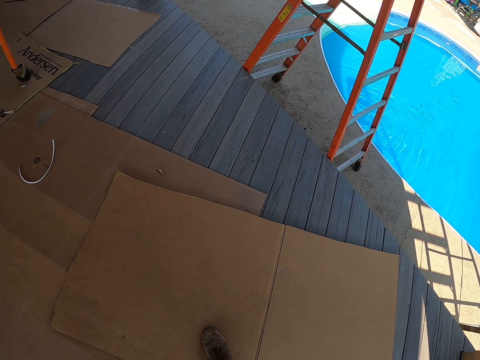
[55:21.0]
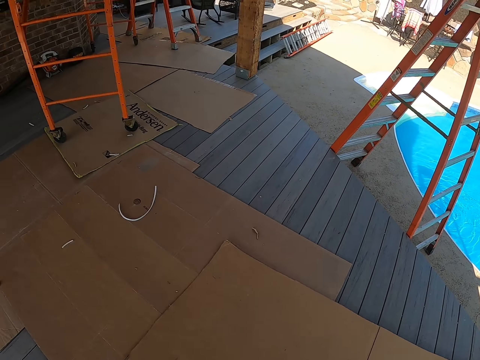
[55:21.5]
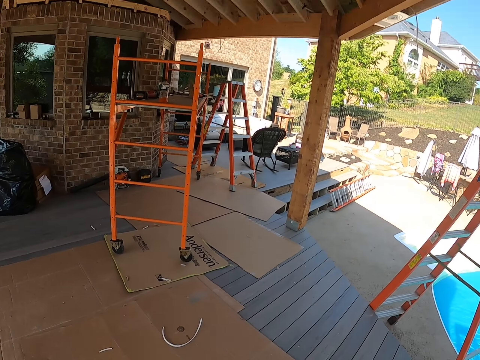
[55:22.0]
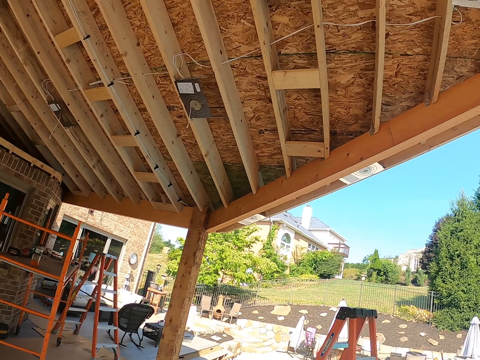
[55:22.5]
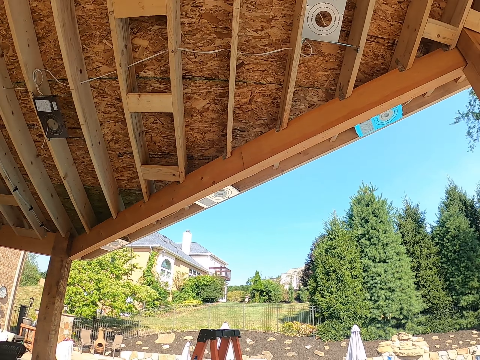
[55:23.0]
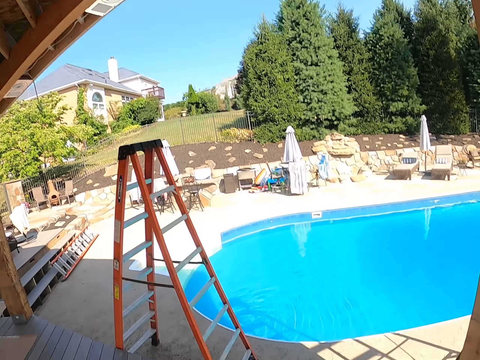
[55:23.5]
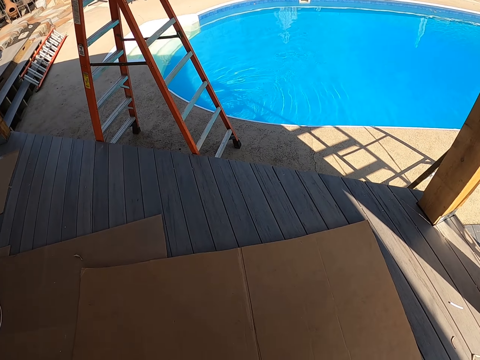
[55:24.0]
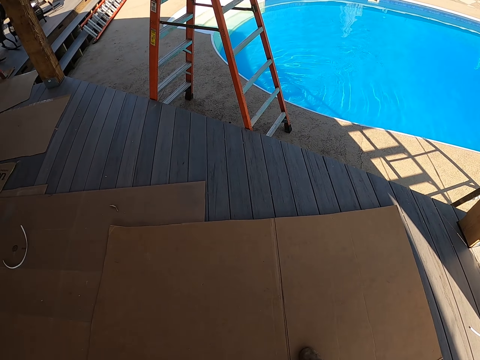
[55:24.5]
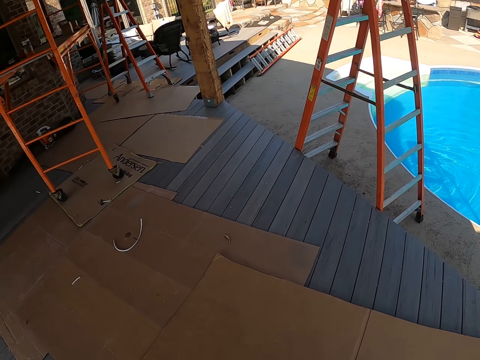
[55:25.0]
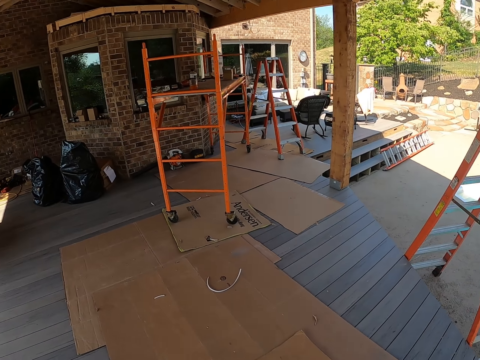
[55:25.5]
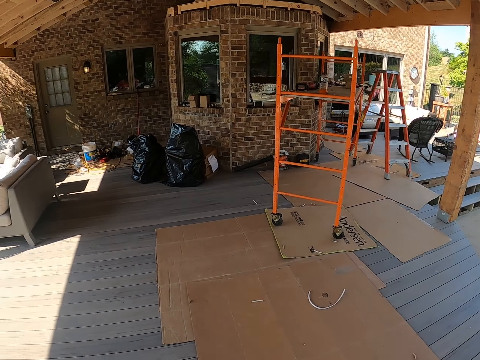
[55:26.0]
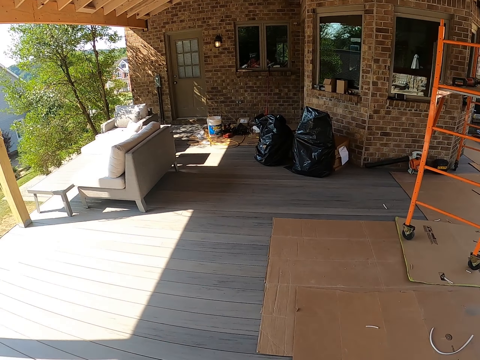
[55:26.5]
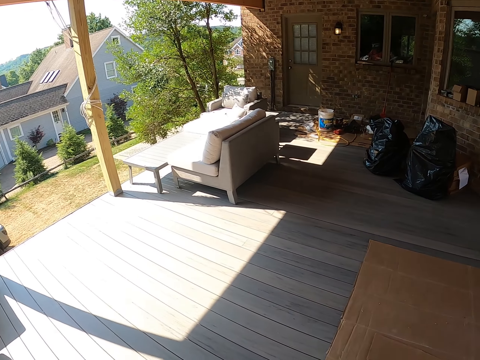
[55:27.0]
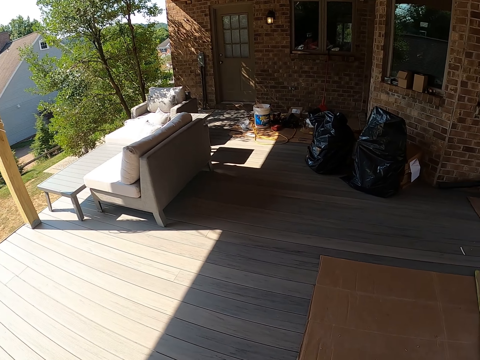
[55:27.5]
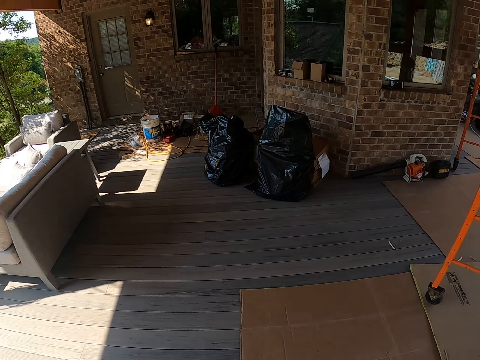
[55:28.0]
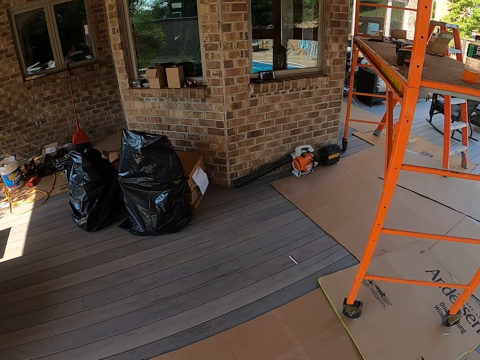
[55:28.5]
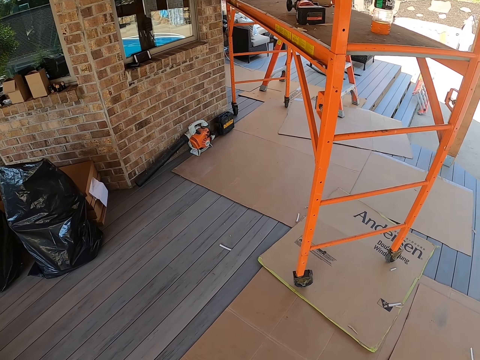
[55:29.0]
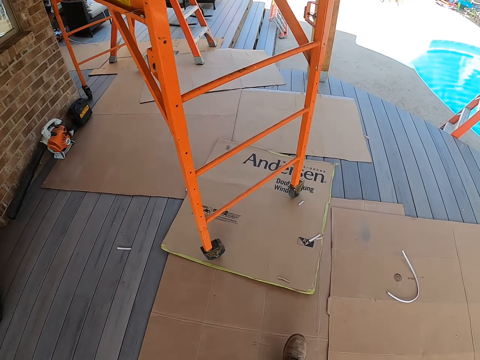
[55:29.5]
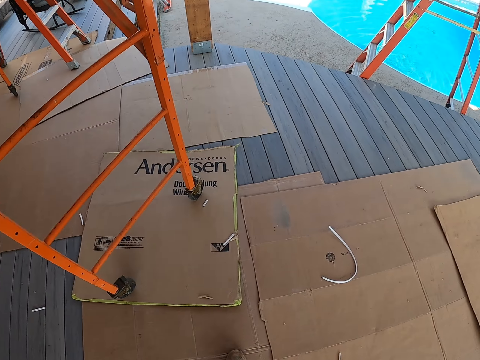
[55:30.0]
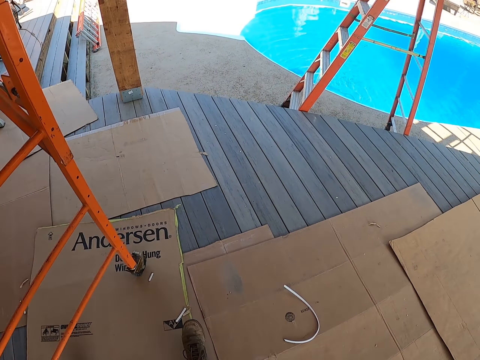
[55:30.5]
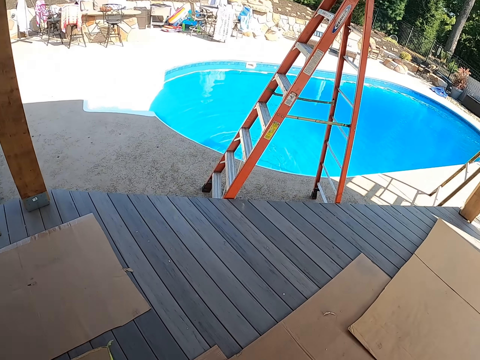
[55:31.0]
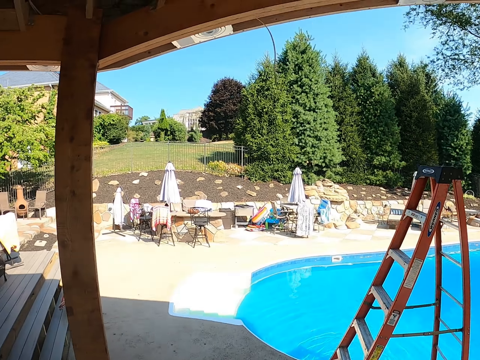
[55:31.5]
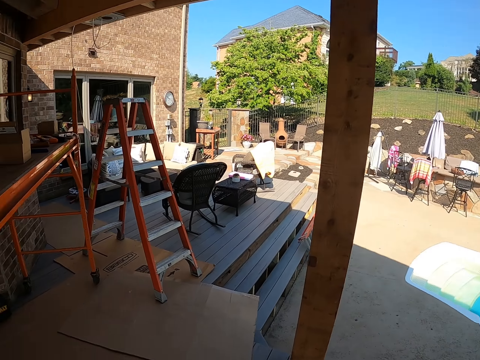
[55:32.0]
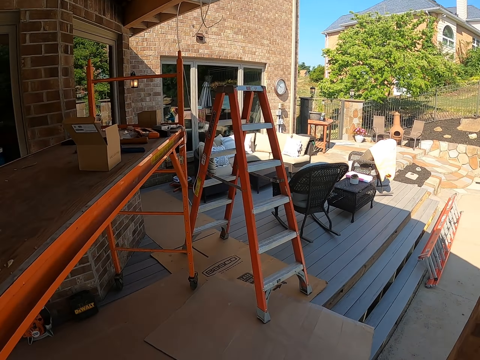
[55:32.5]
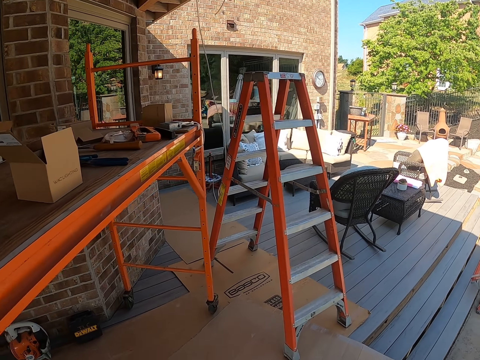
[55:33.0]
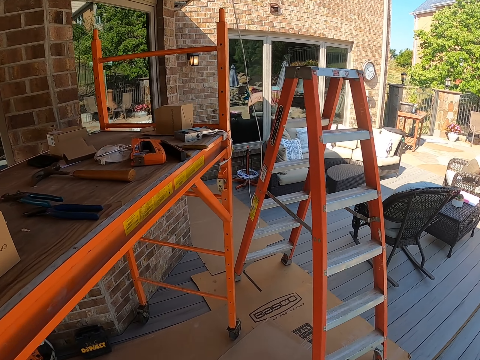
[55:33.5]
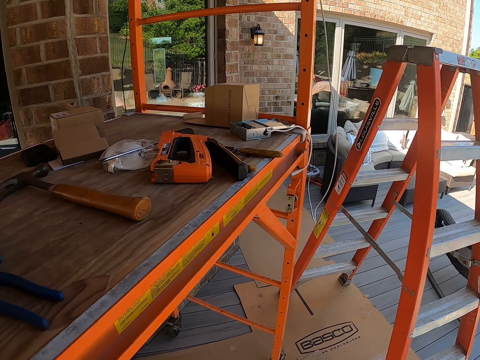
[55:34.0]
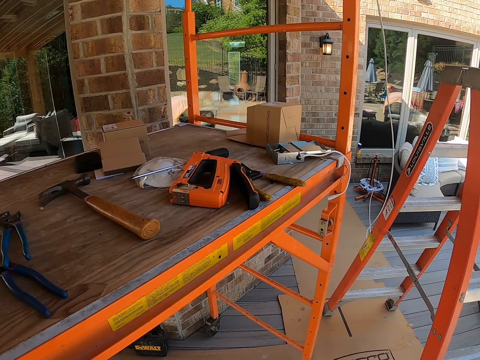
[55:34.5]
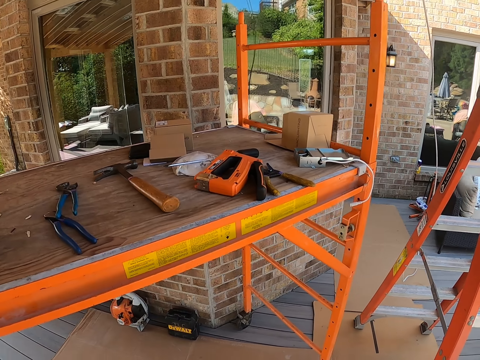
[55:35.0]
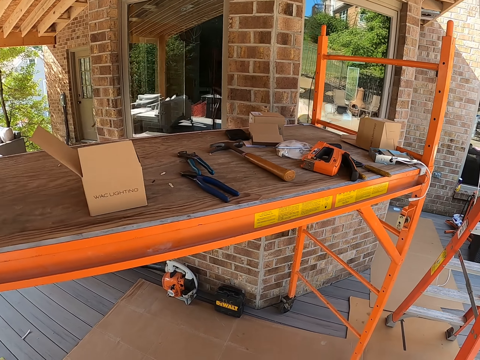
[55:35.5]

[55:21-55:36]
The camera wearer looks around. They walk forward. They turn right. They walk forward. They turn left. They walk forward.

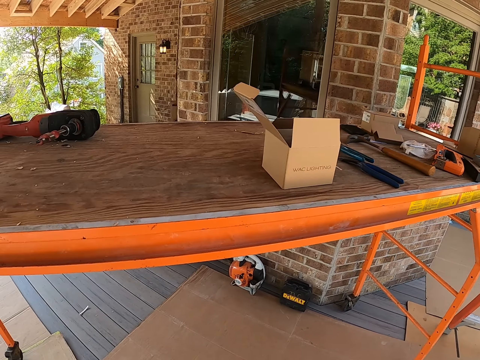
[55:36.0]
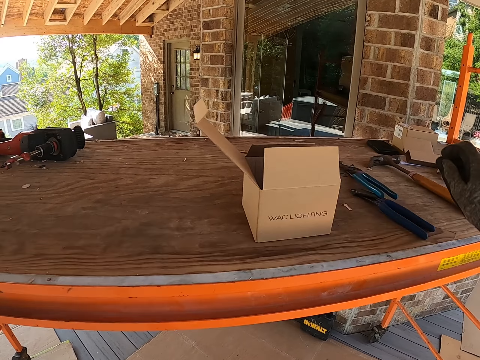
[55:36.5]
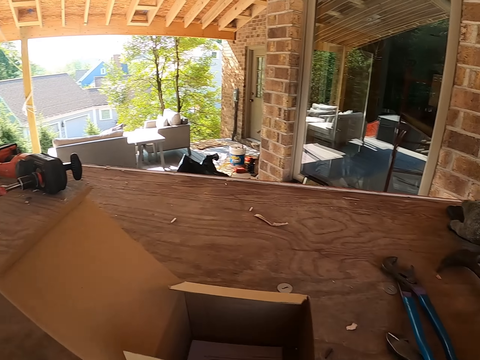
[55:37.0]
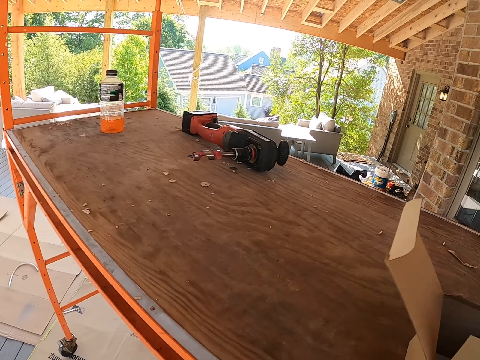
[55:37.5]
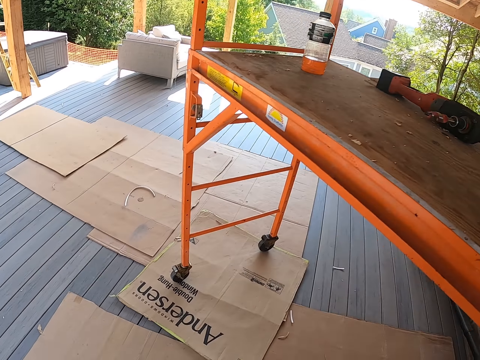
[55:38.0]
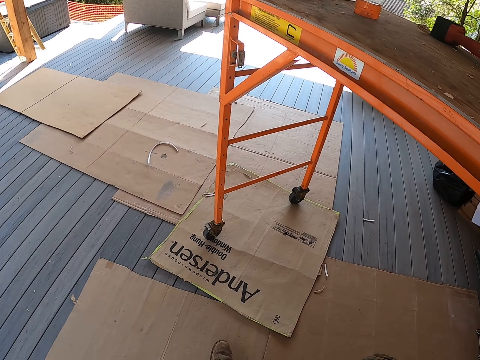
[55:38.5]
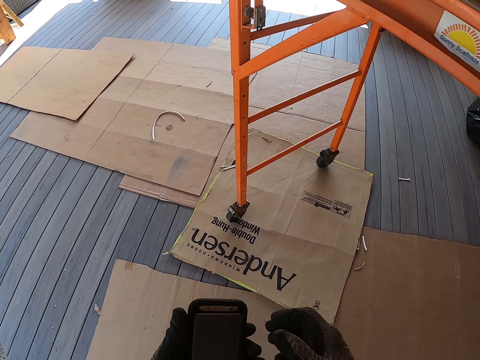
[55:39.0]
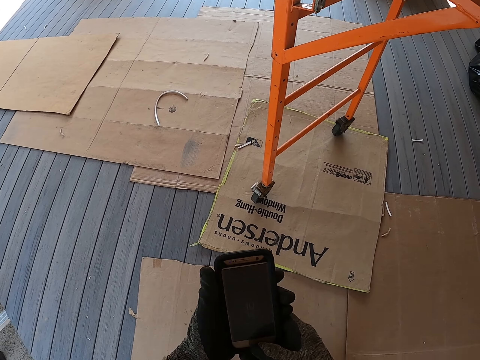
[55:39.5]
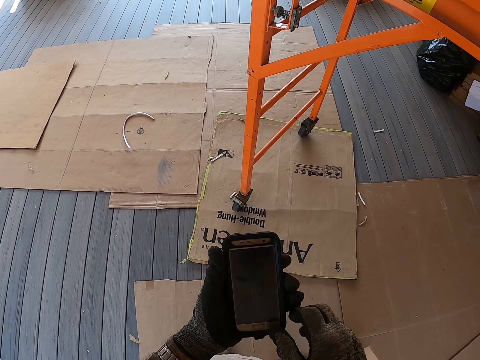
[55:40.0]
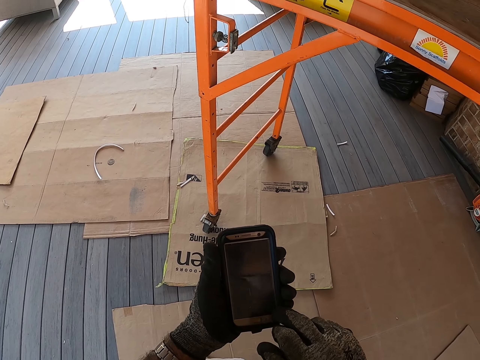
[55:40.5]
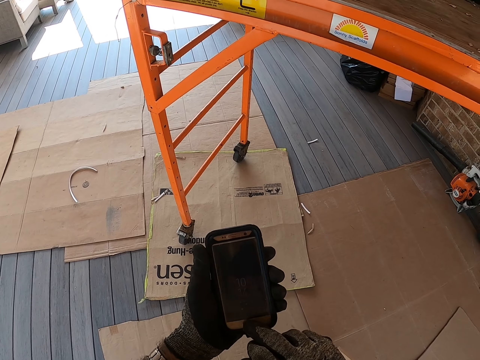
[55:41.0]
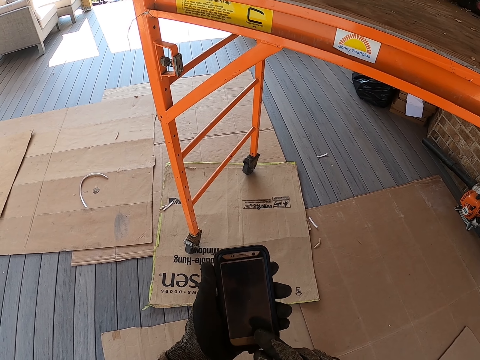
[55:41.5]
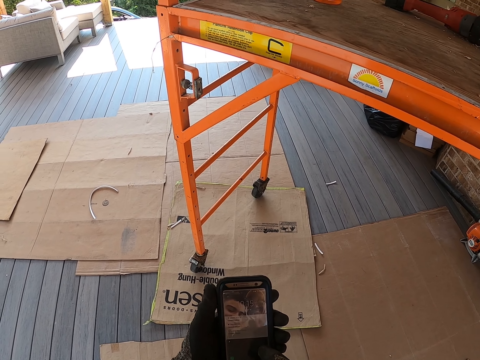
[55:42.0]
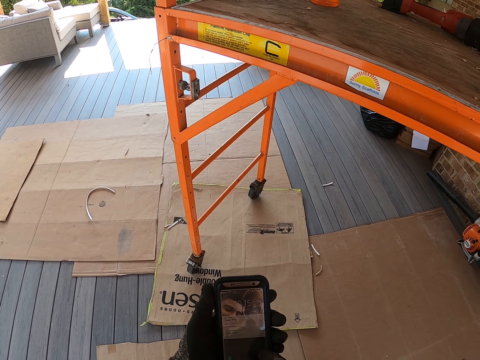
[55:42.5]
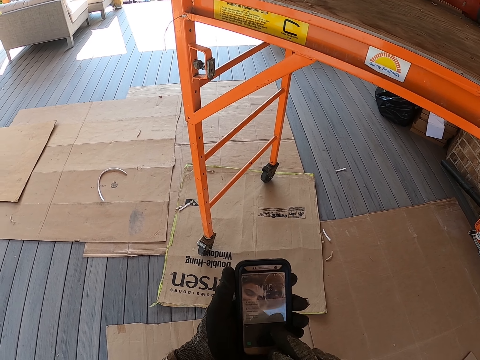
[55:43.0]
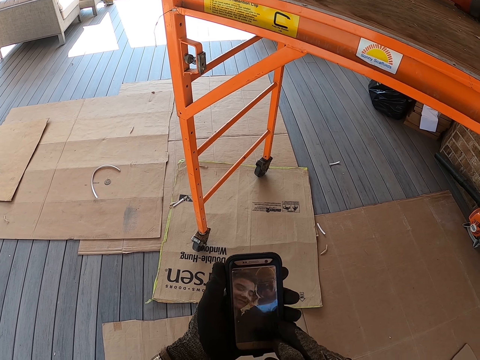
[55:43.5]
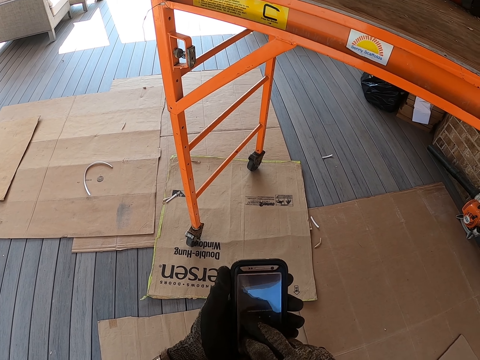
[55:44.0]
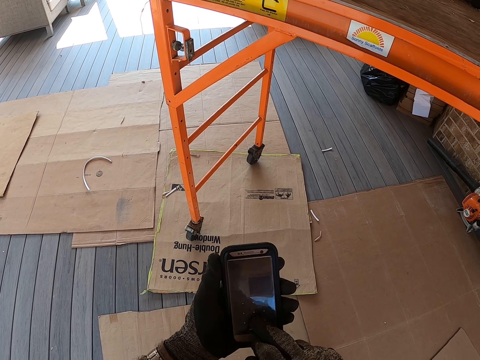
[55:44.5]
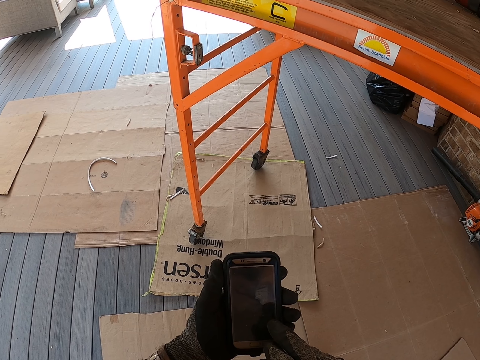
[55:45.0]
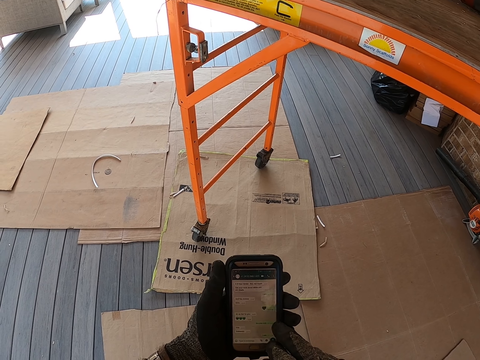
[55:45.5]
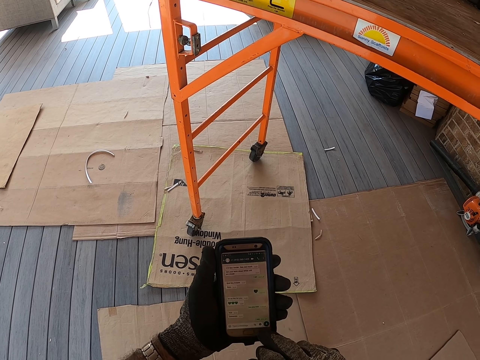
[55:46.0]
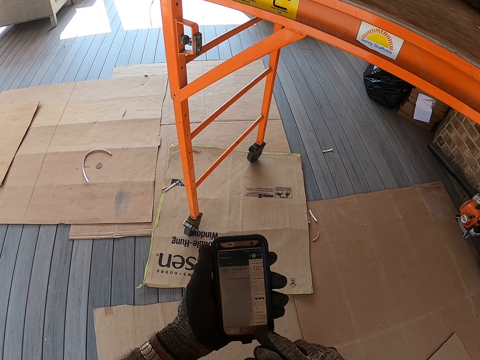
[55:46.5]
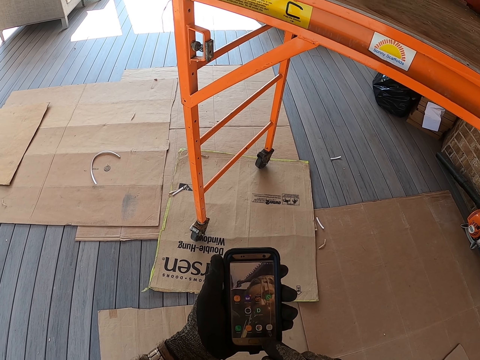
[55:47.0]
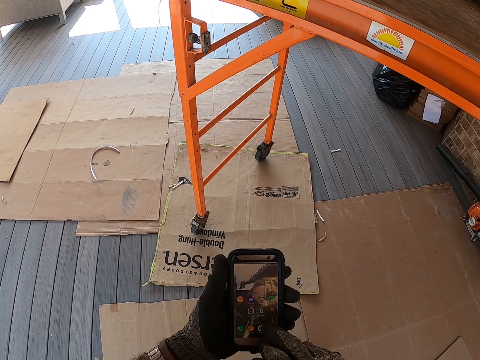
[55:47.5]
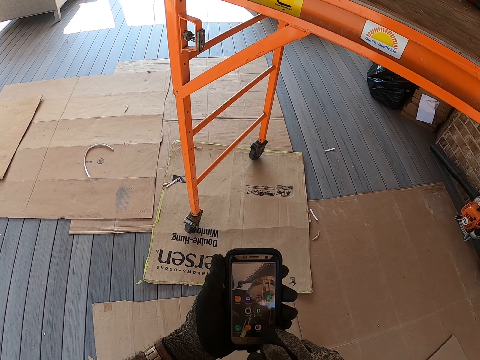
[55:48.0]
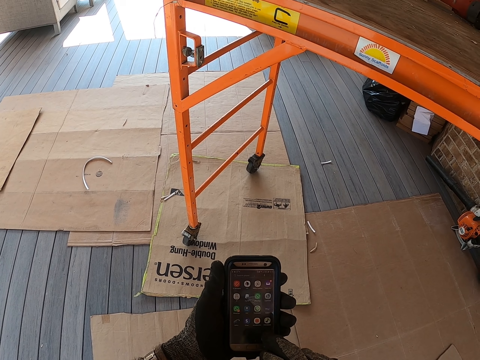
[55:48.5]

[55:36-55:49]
The camera wearer picks up the phone from the workbench. They turn left. They operate the phone with the right hand.
